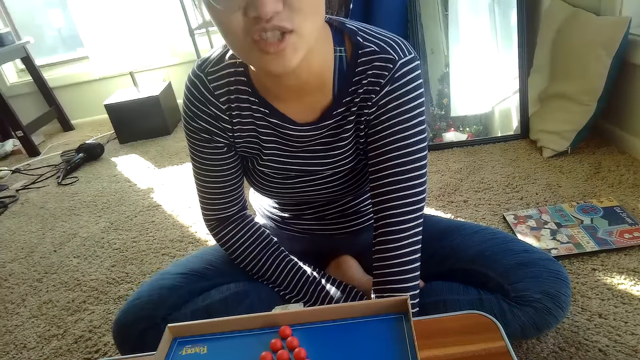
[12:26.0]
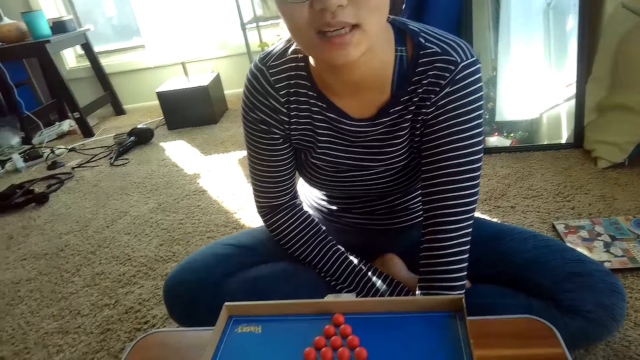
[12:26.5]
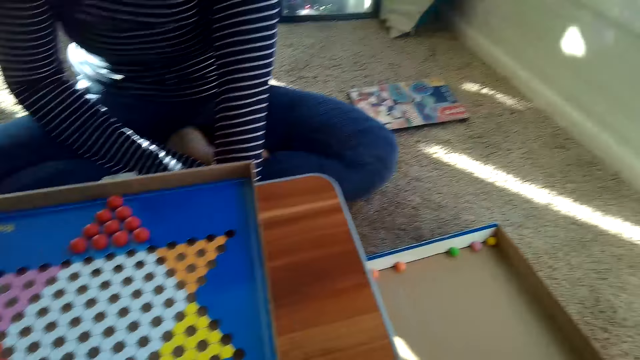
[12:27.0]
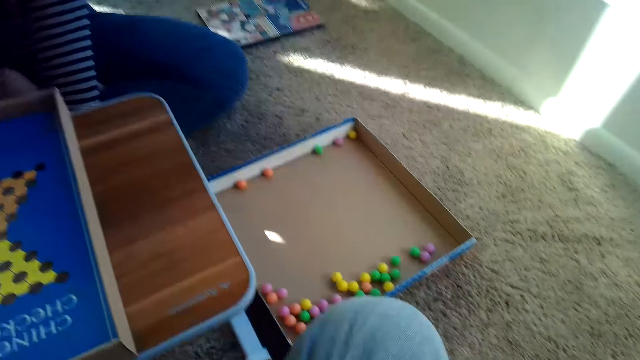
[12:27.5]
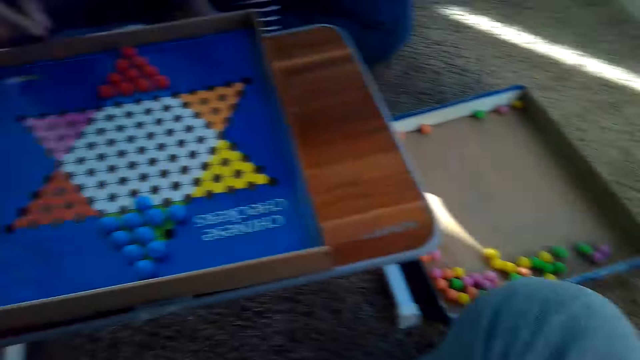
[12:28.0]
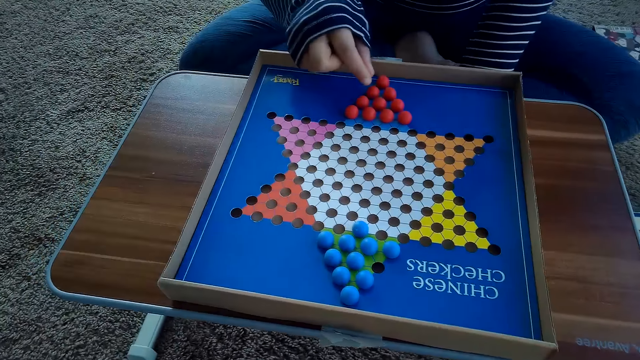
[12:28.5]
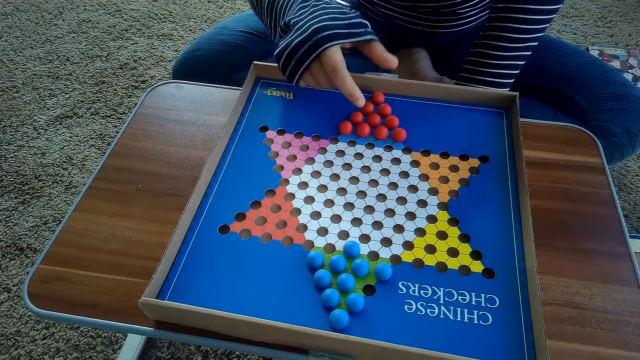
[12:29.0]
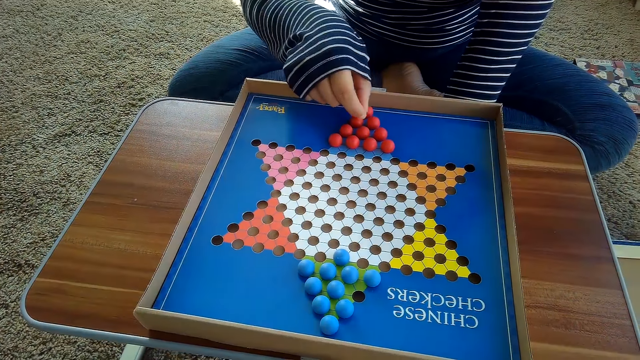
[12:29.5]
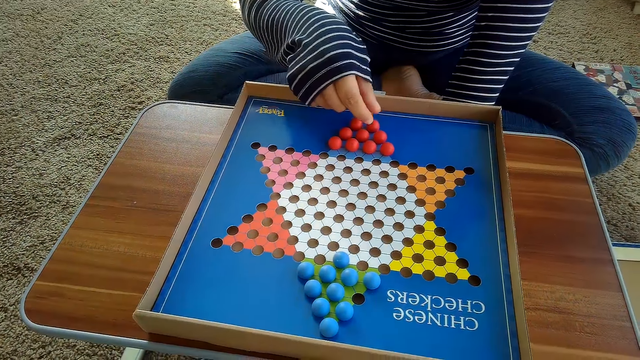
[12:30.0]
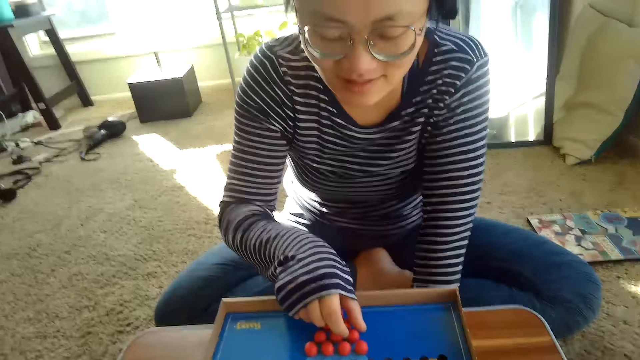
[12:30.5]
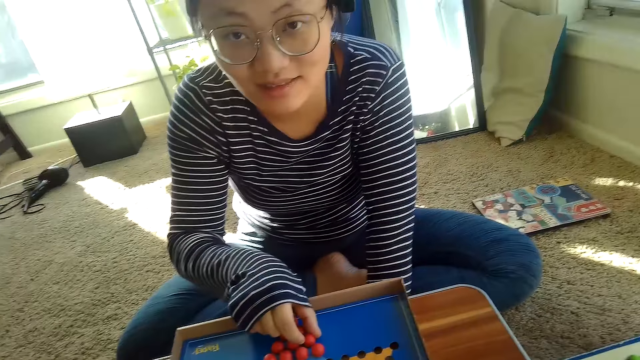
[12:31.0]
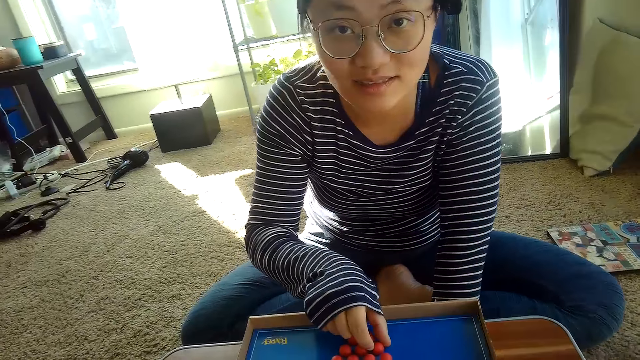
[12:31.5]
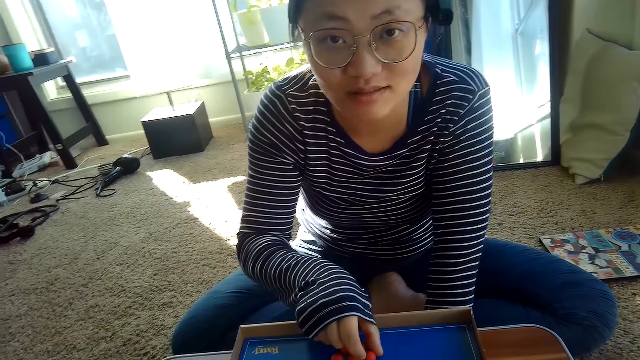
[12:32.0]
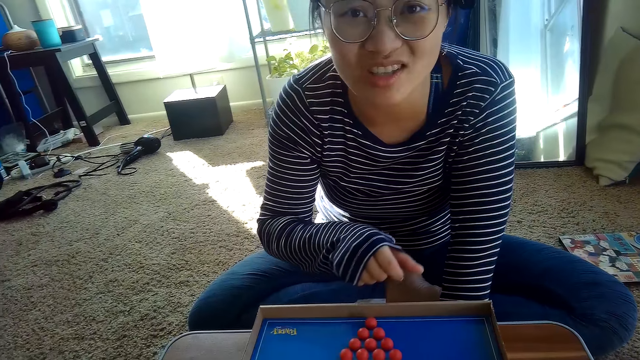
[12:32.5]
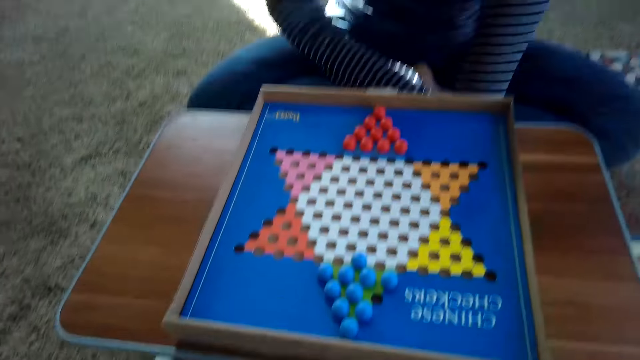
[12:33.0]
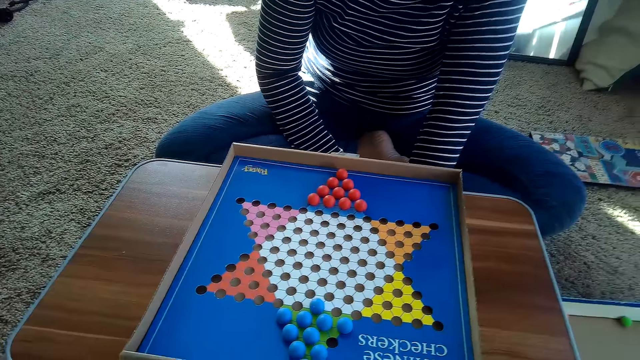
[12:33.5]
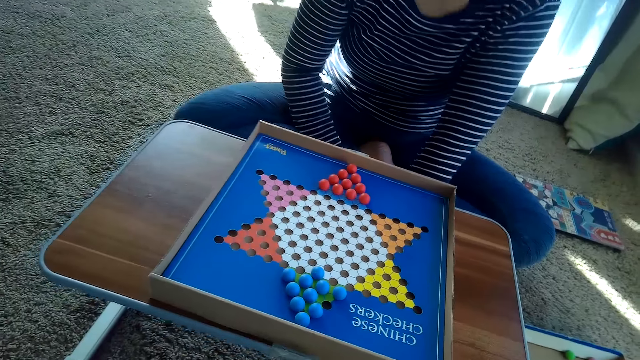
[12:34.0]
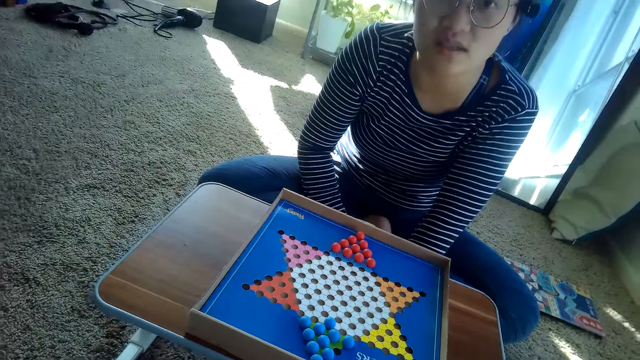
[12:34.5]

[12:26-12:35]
A woman shakes her legs. The woman picks a marble. She touches another red Chinese checkers ball on the Chinese checker board with her right hand. The camera wearer looks at the woman.

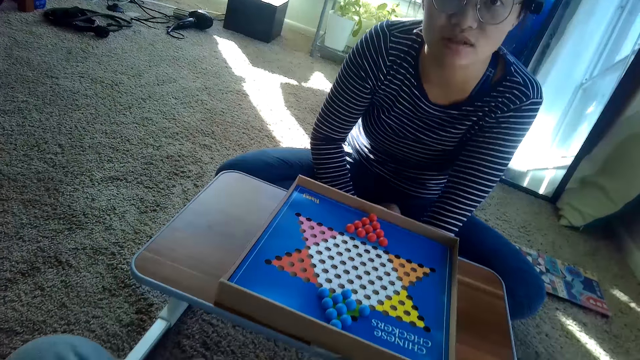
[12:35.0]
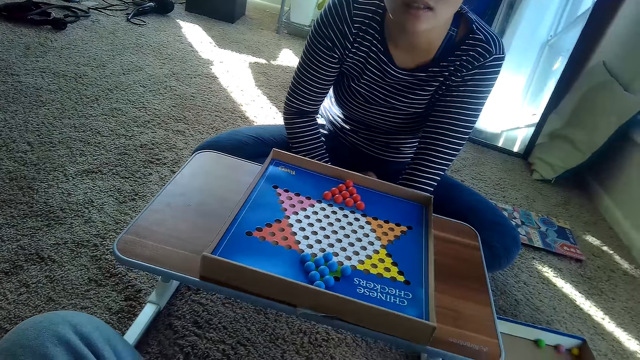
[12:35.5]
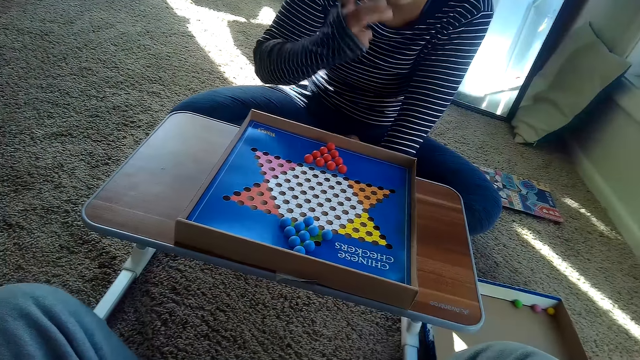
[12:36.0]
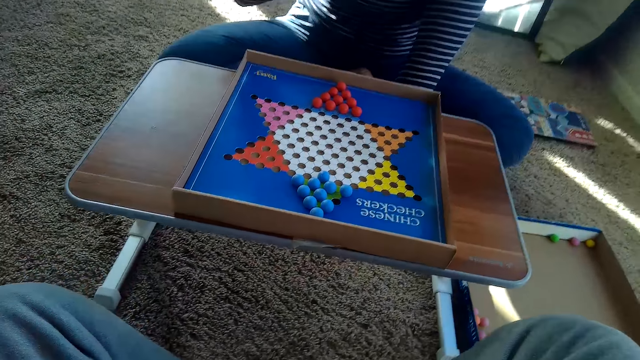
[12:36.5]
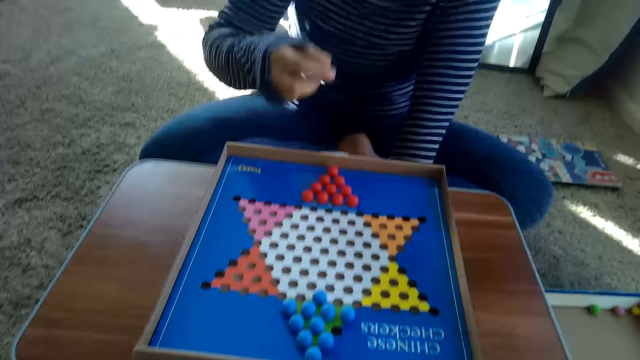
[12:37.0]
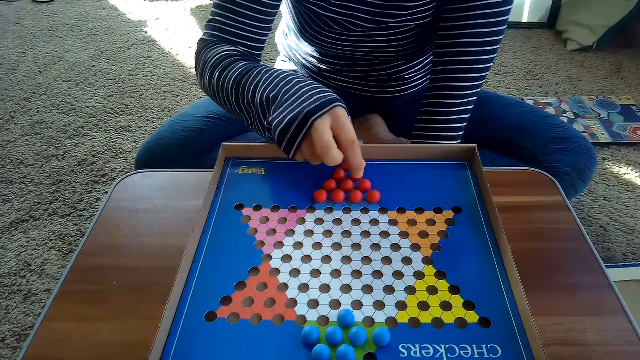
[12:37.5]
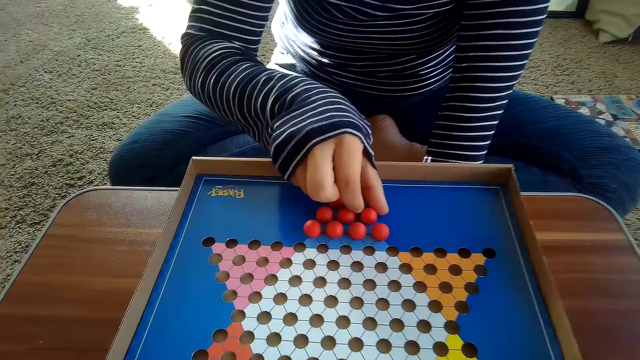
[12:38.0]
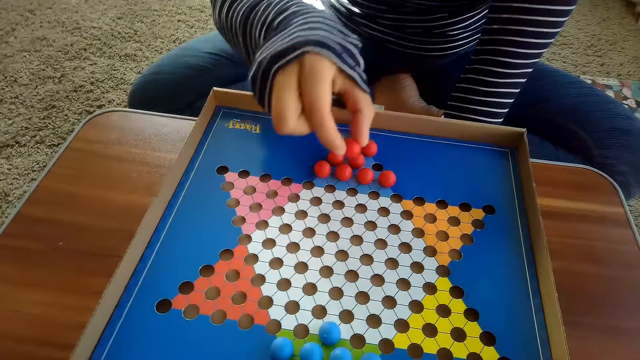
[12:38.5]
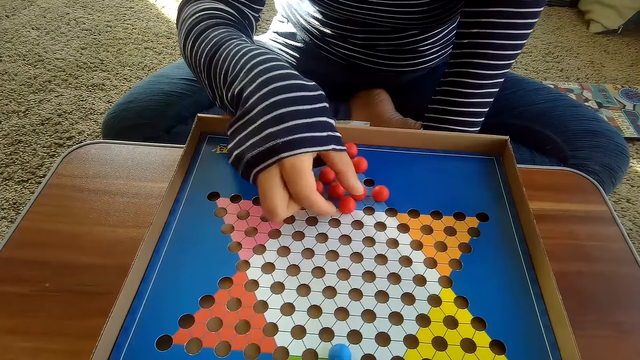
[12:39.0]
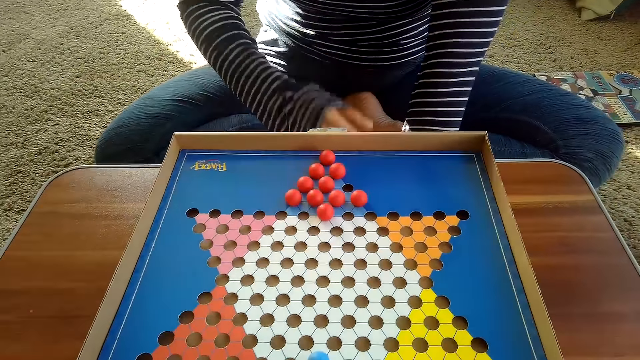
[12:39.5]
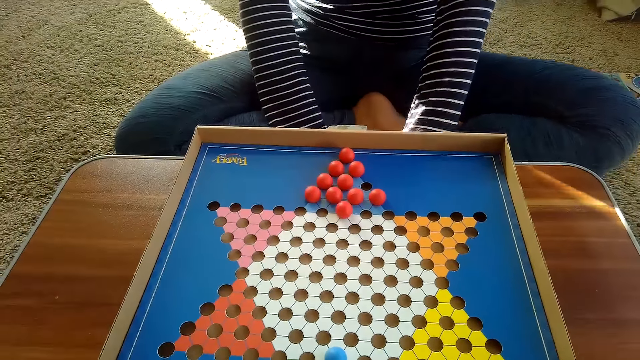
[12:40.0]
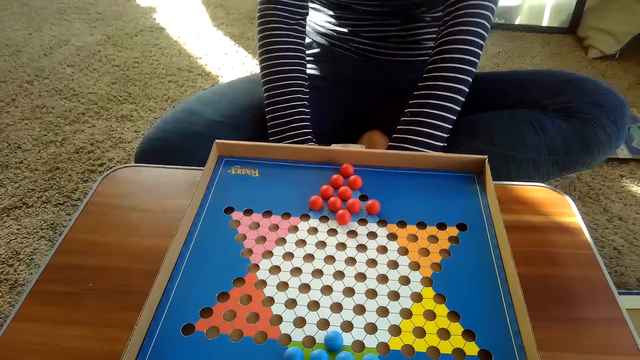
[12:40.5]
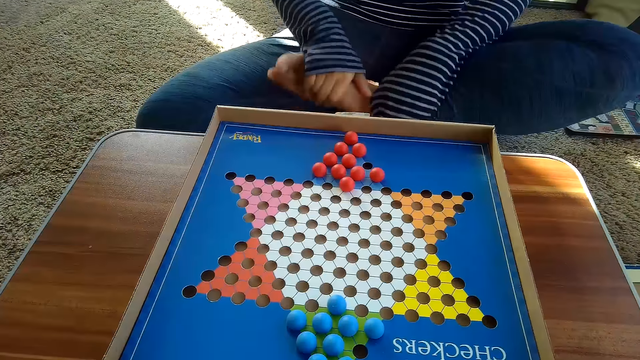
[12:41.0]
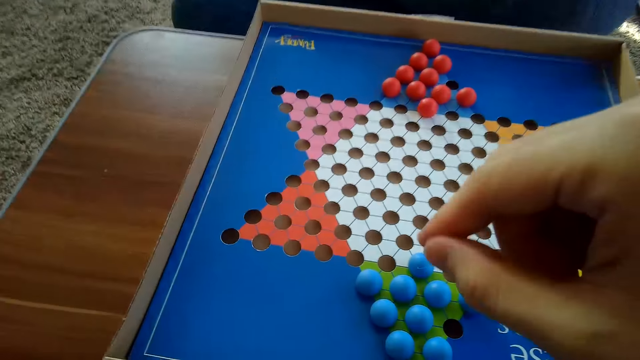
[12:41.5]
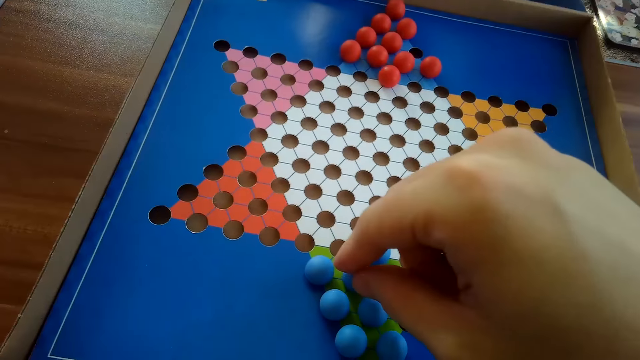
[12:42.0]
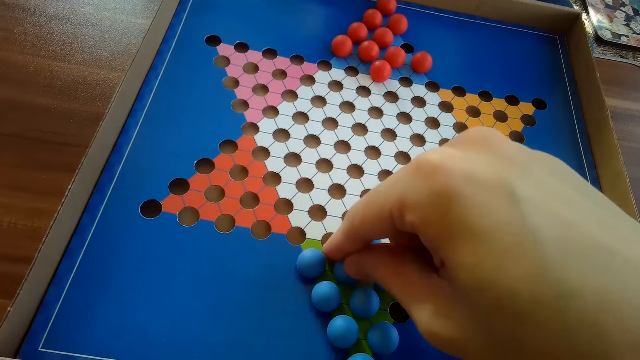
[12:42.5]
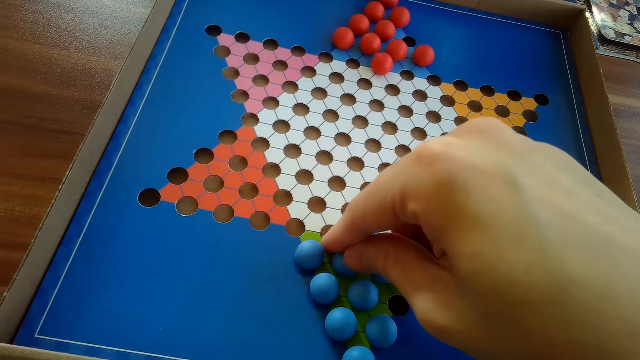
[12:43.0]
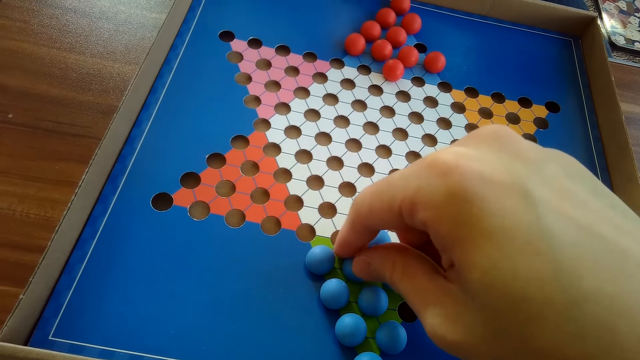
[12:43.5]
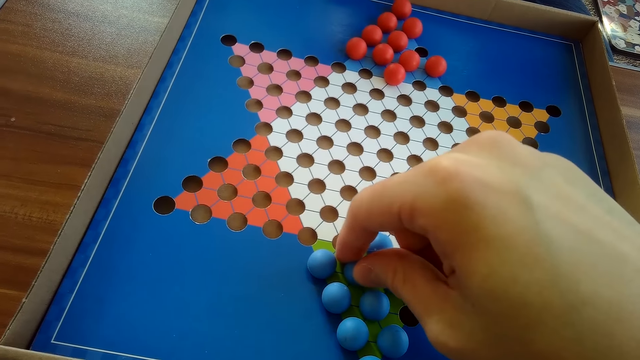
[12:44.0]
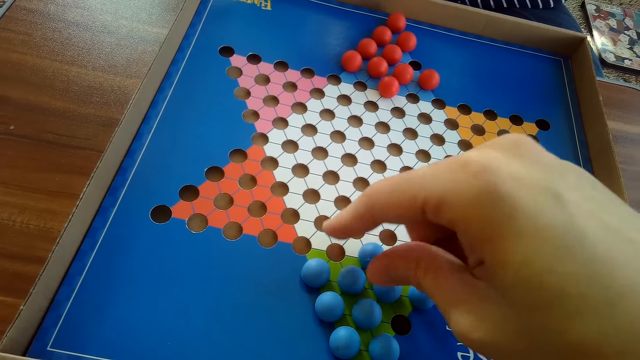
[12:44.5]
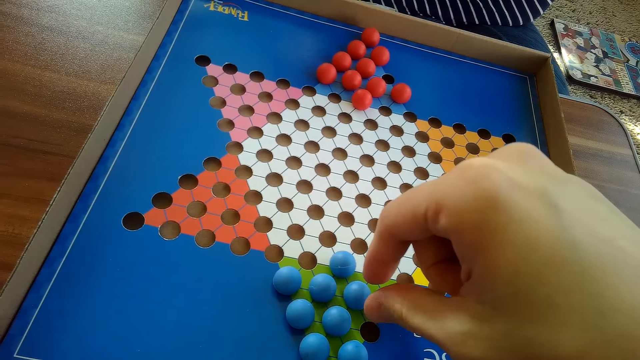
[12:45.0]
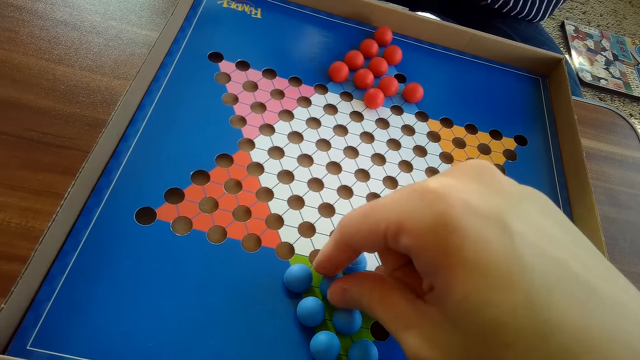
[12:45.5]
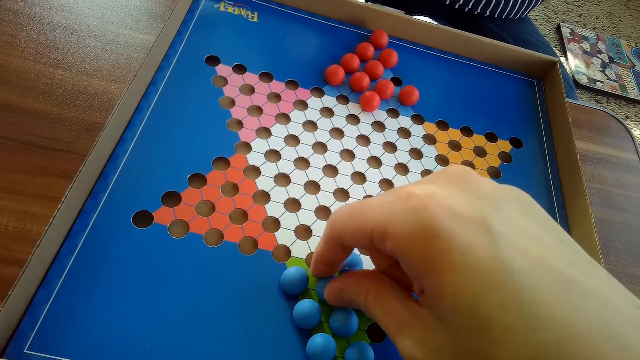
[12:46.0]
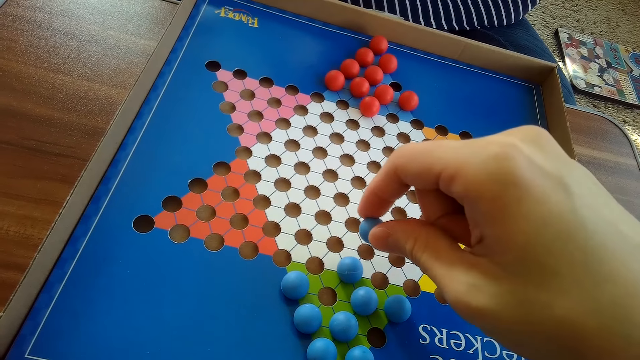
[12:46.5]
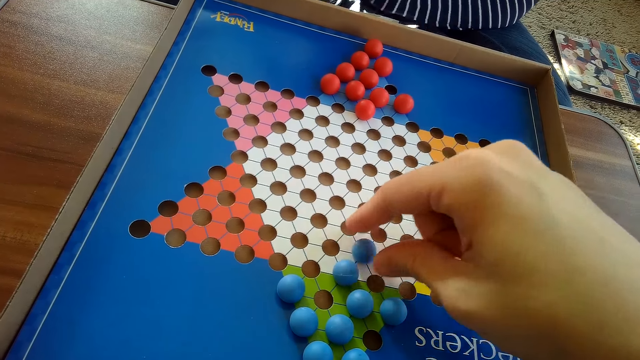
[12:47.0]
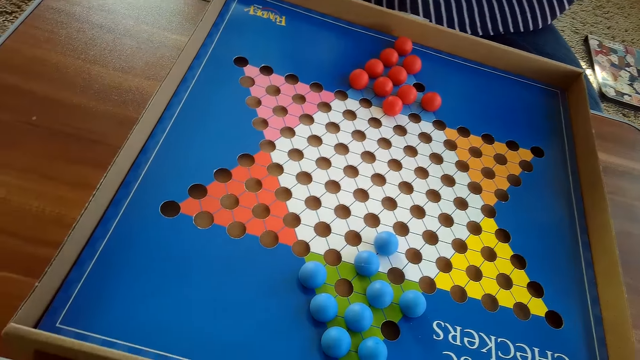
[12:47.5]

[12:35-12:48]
A woman moves another red Chinese checkers ball on the Chinese checker board with her right hand. She picks a marble. She puts her hand down. The camera wearer touches another blue Chinese checkers ball on the Chinese checkers board with his right hand. He picks the marble. He moves another blue Chinese checkers ball on the Chinese checkers board with his right hand.
